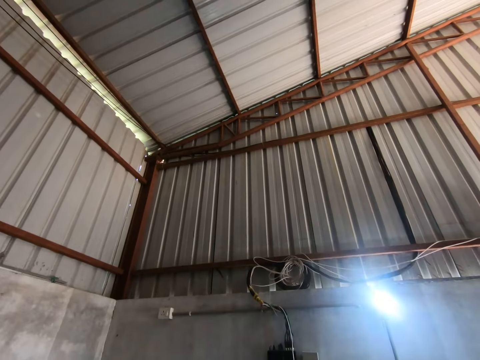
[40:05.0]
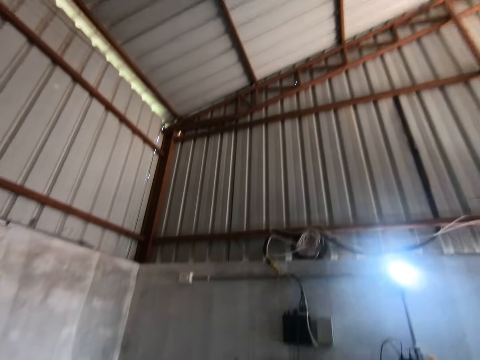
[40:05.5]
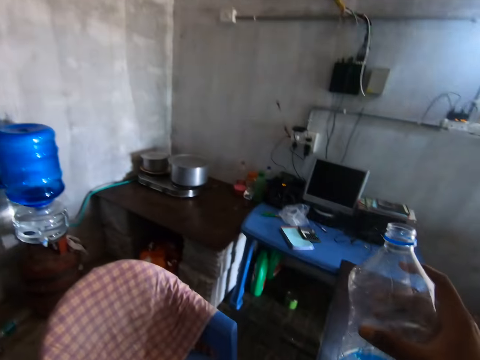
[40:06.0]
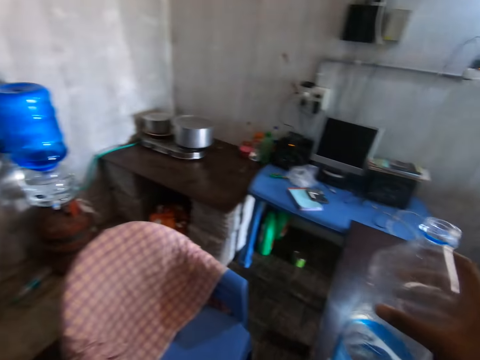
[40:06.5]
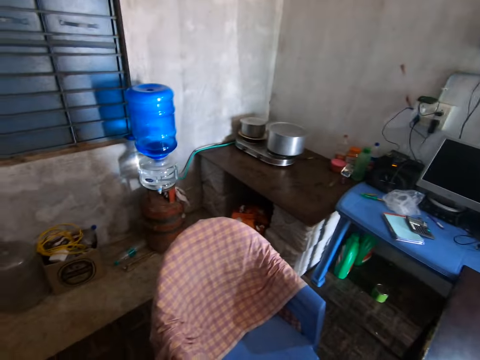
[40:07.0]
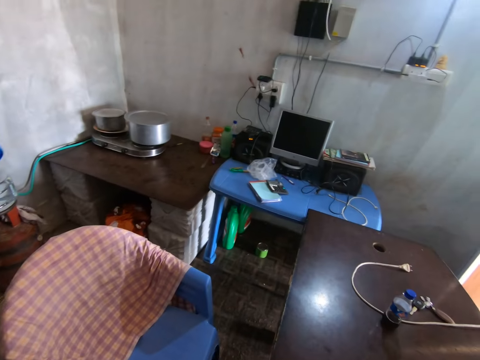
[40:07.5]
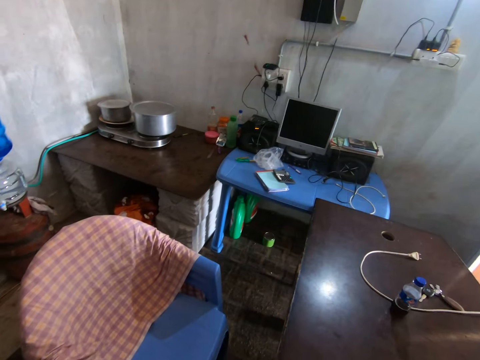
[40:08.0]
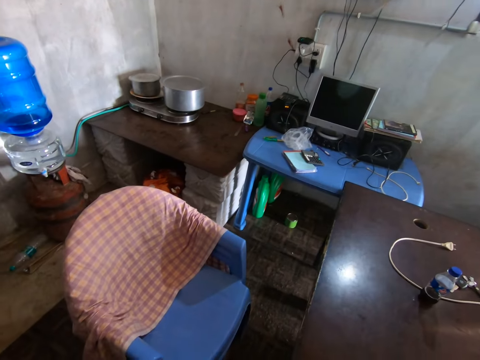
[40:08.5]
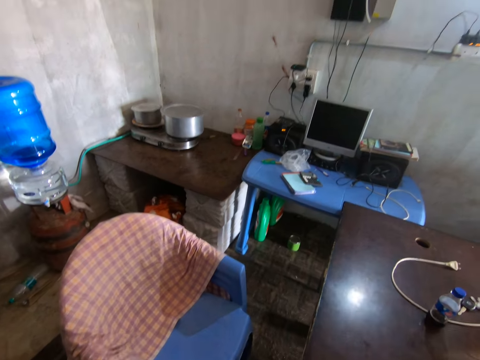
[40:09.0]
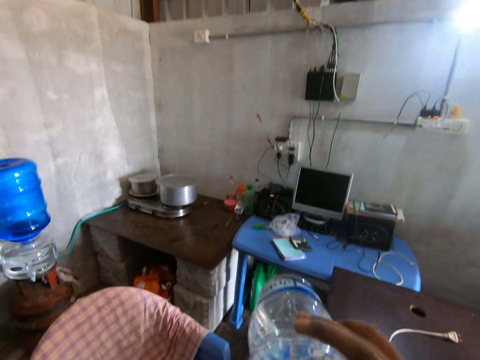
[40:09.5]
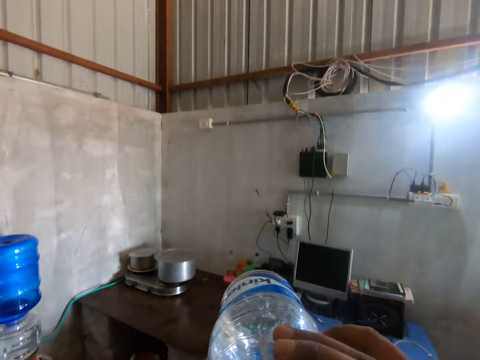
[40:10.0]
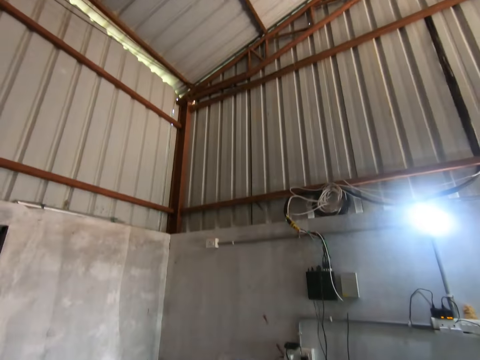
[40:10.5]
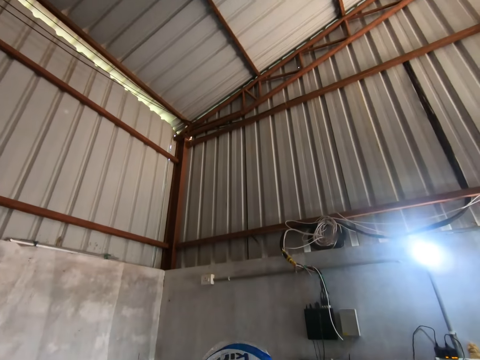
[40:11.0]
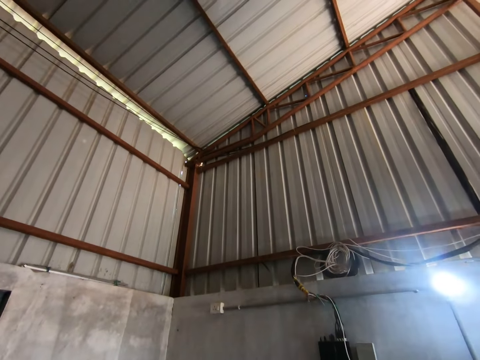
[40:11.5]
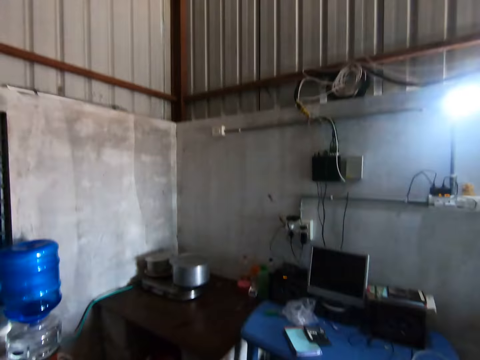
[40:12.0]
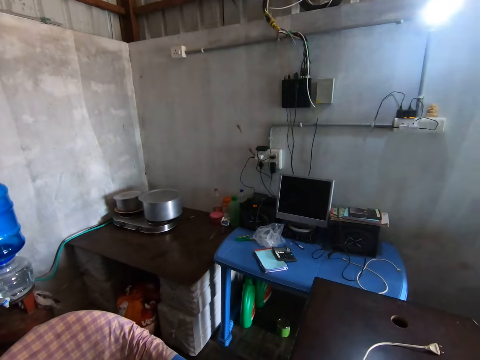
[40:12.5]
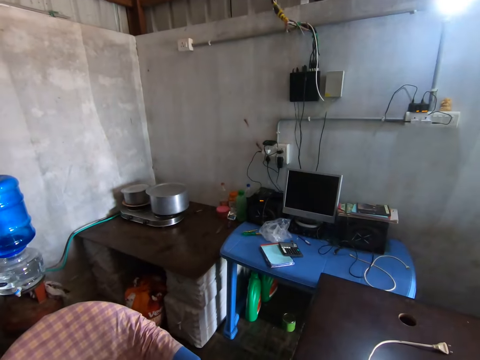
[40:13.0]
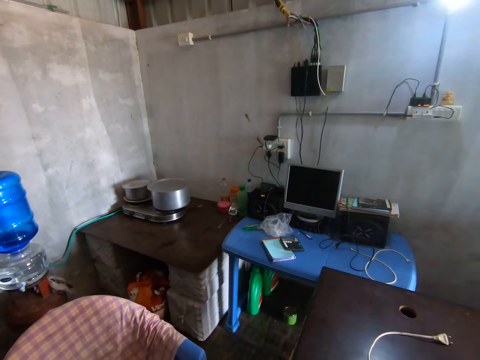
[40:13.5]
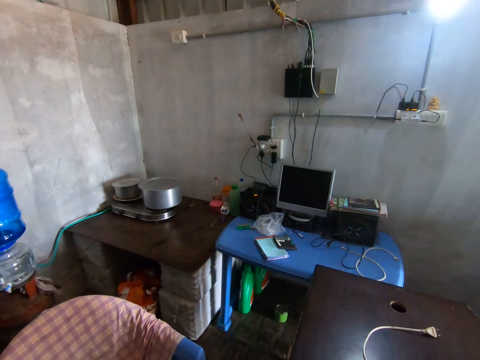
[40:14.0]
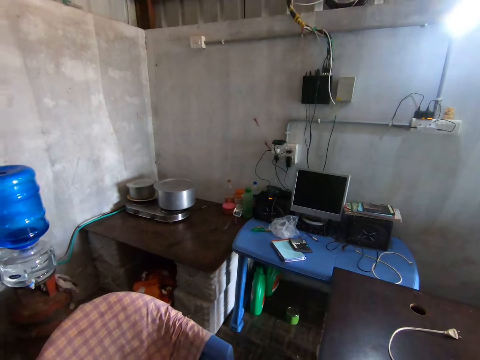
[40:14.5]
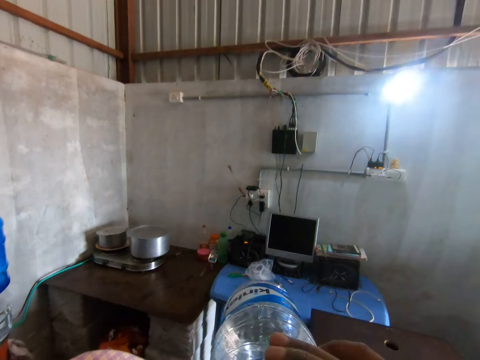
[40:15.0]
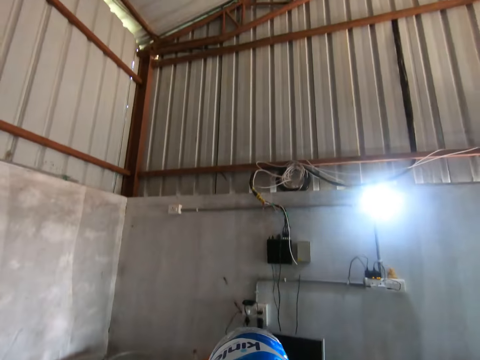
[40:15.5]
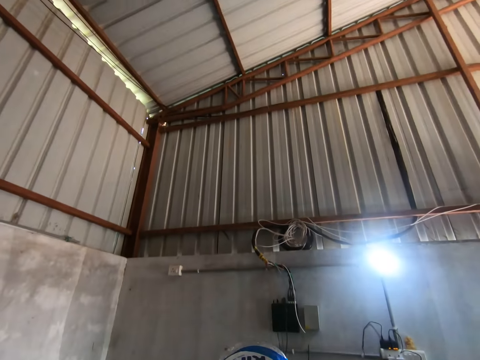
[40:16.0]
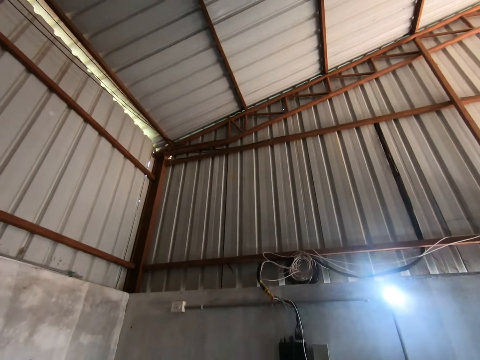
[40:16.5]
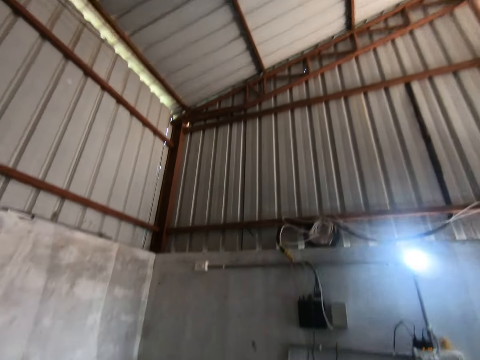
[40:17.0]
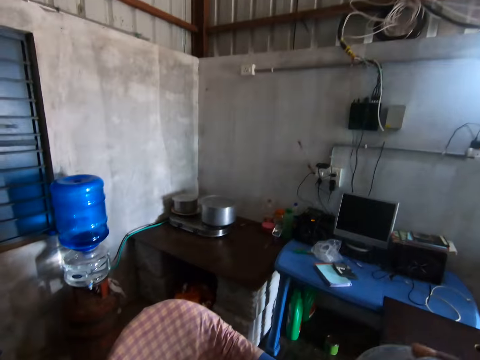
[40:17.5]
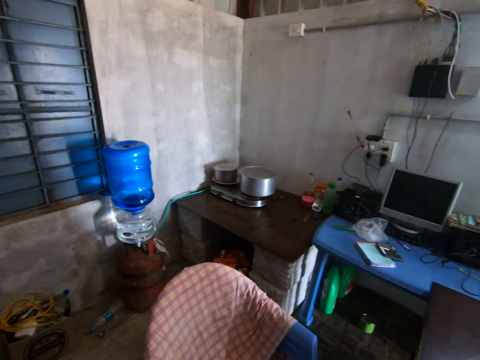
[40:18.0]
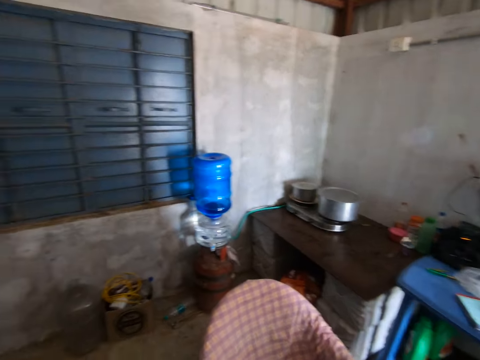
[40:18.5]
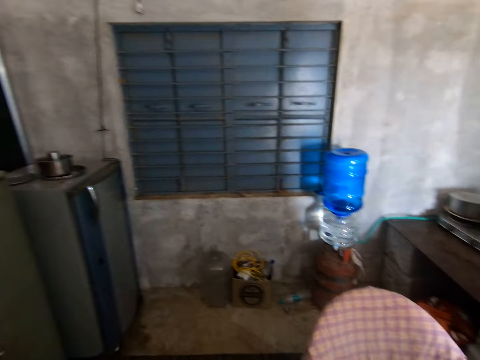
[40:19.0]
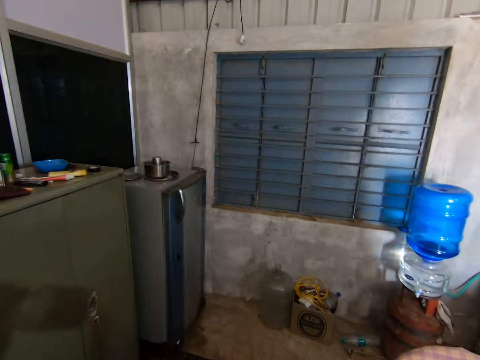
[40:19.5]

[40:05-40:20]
The camera wearer drinks water from a bottle of water with his right hand.

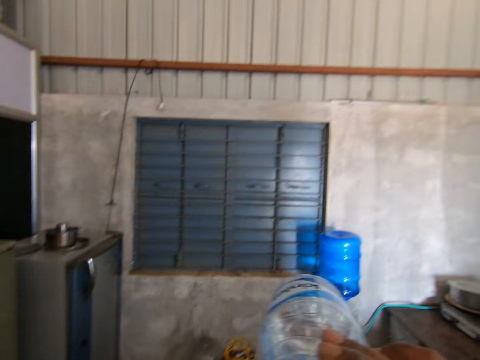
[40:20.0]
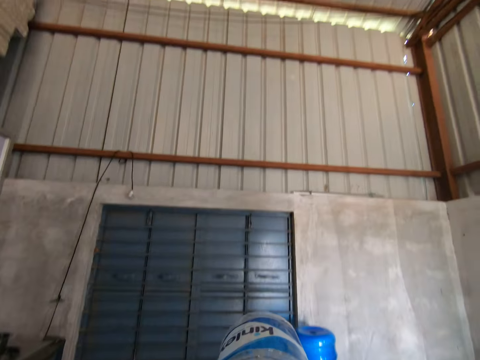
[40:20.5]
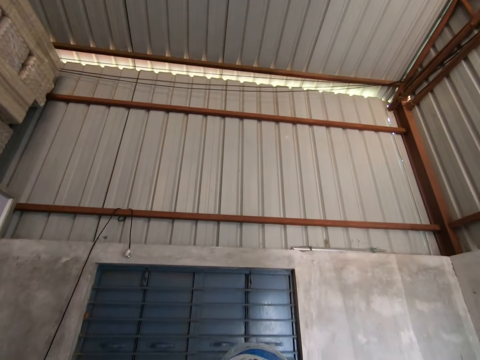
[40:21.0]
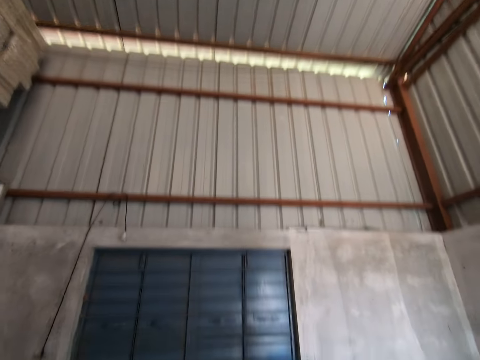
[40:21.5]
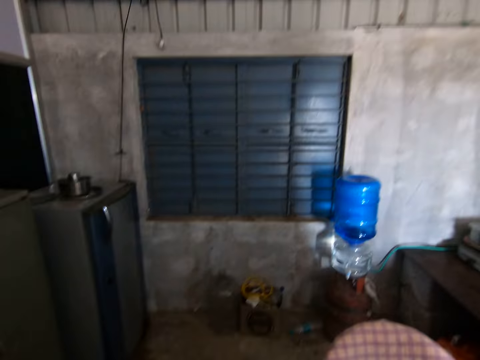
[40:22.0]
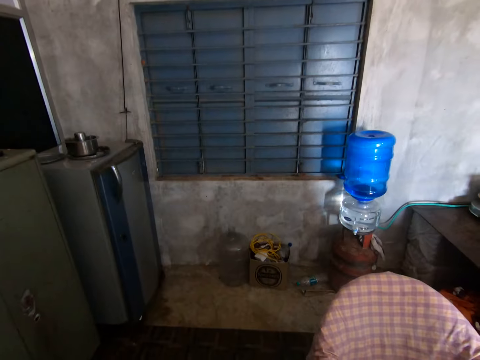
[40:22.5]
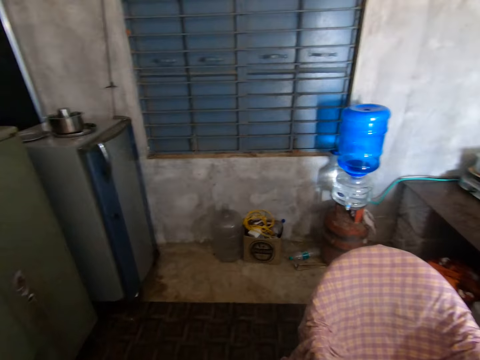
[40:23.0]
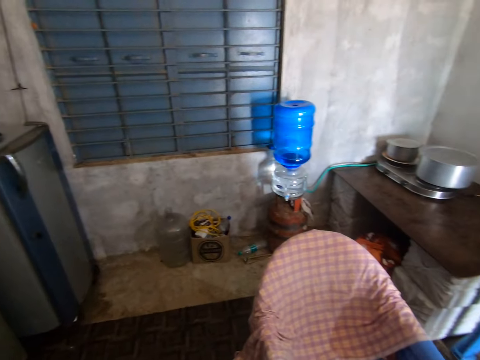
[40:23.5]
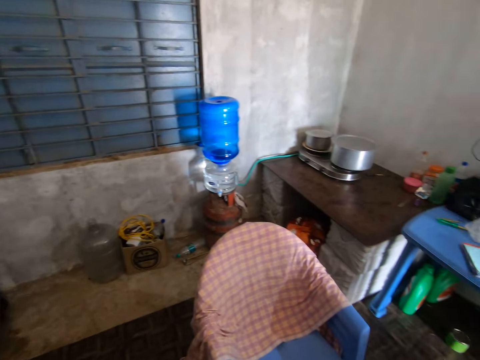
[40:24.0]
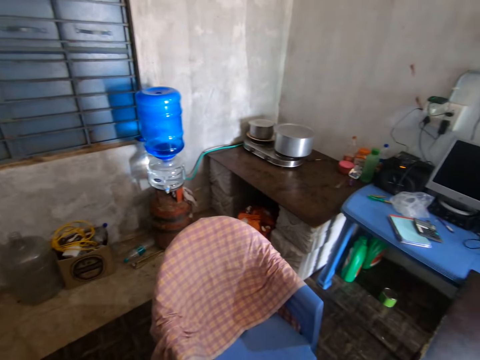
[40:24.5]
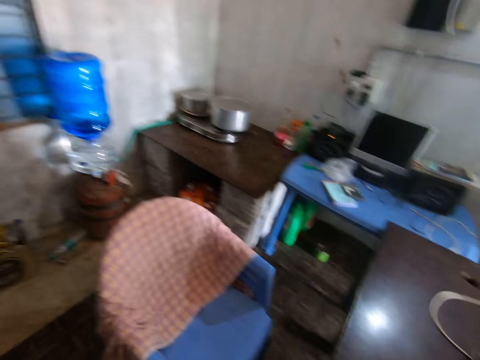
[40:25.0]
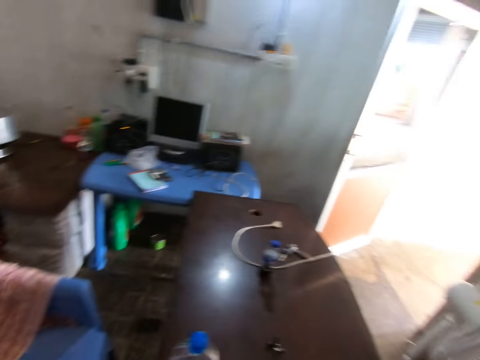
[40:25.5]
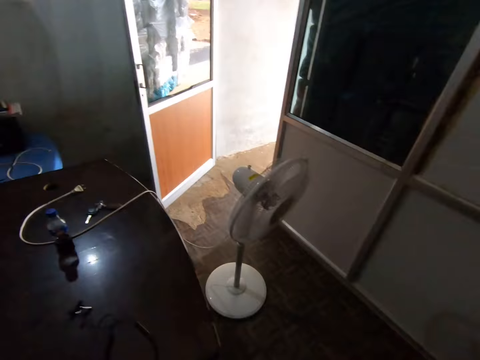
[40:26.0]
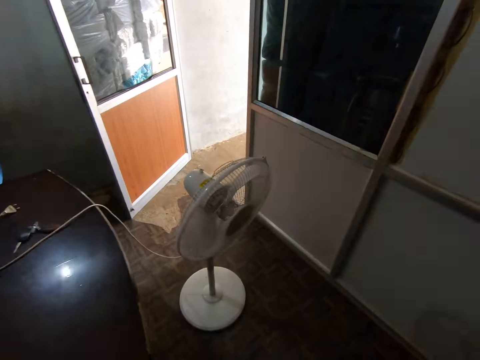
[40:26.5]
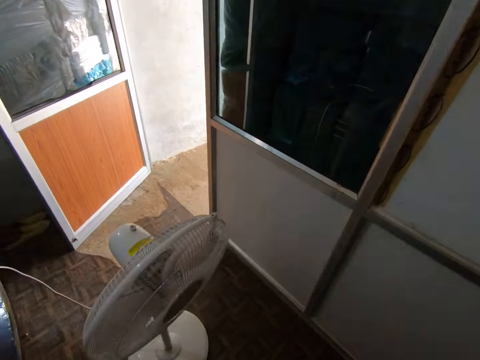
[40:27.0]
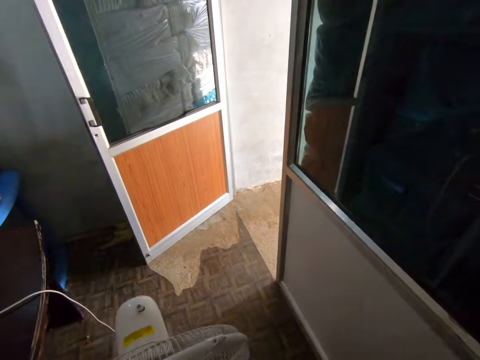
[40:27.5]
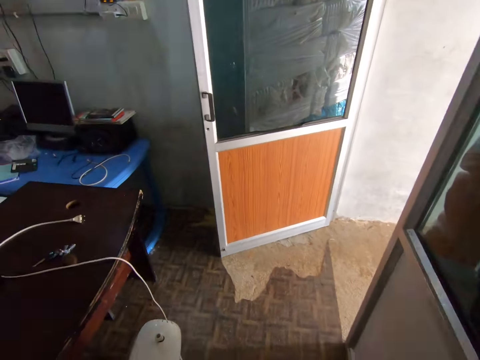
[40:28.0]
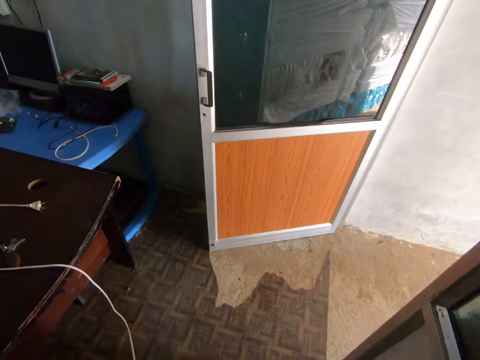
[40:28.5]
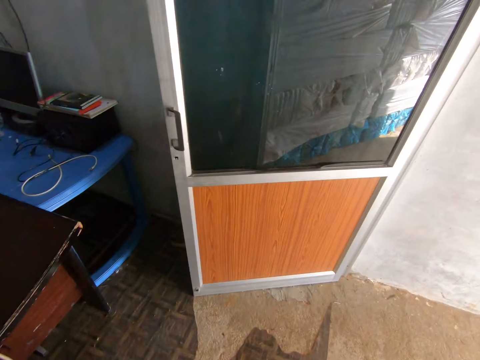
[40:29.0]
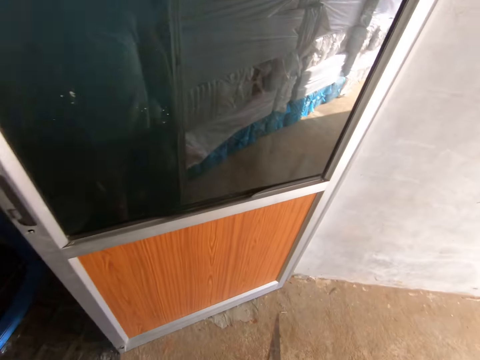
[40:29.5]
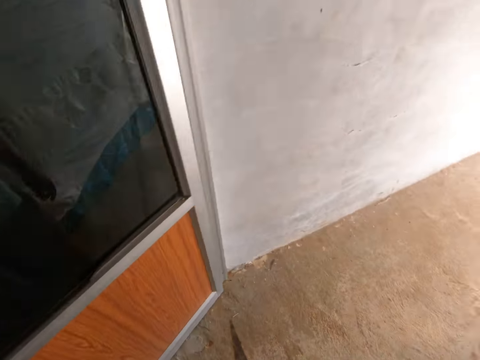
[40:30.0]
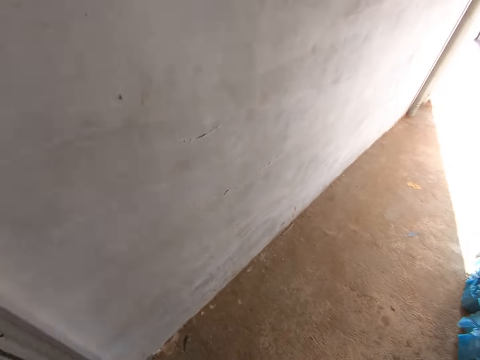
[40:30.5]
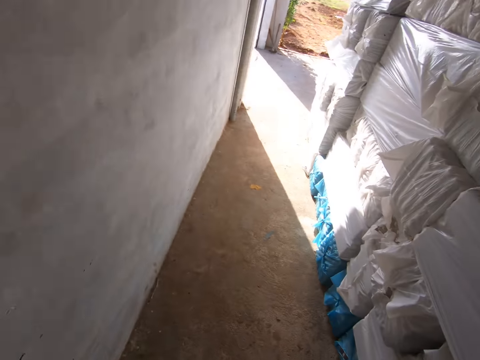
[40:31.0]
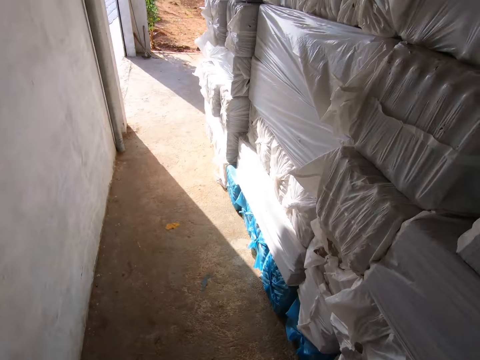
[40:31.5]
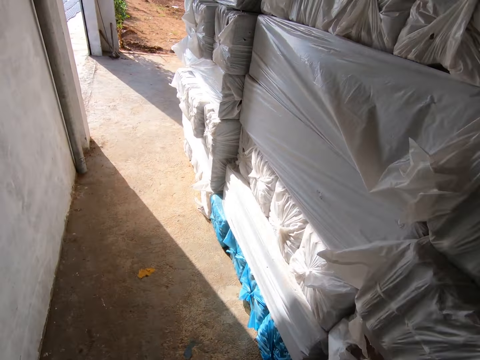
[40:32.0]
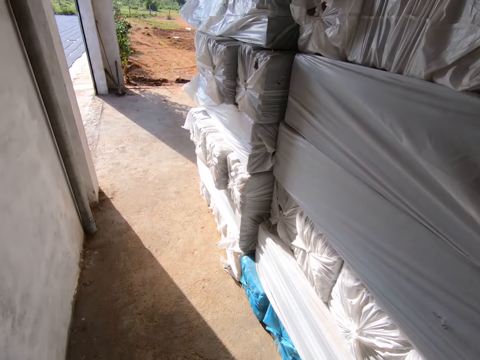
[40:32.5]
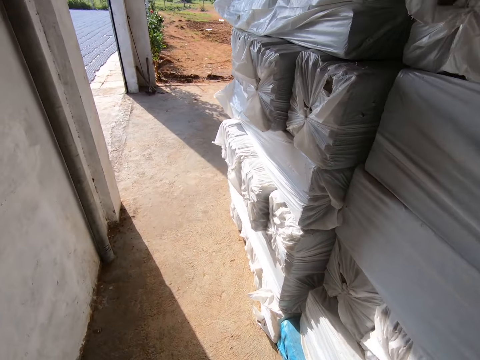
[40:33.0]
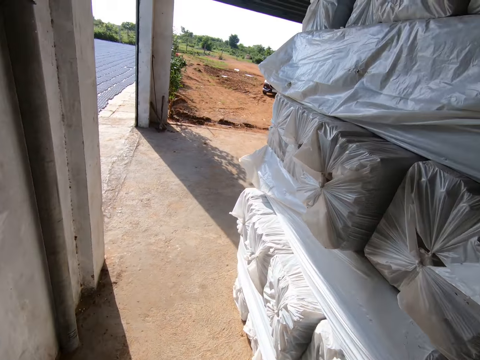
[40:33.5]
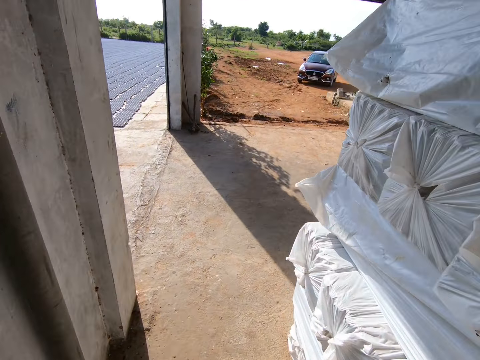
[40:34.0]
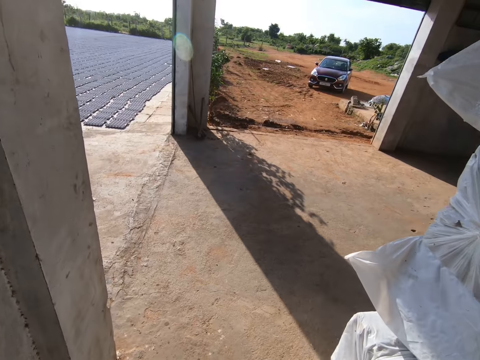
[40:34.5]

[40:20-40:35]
The camera wearer walks out of the office in the factory.
